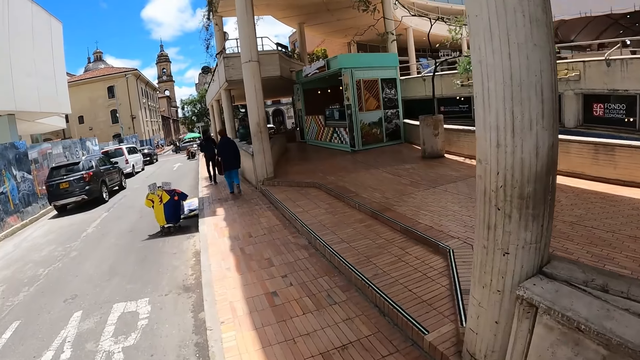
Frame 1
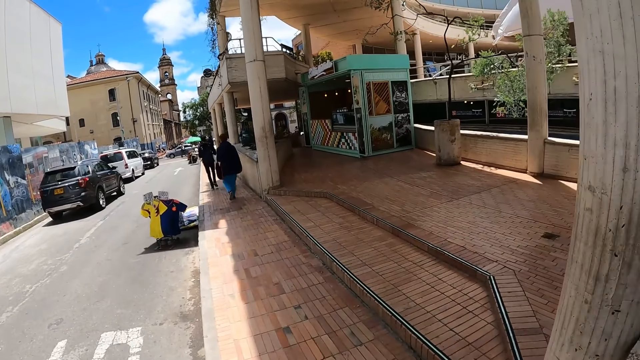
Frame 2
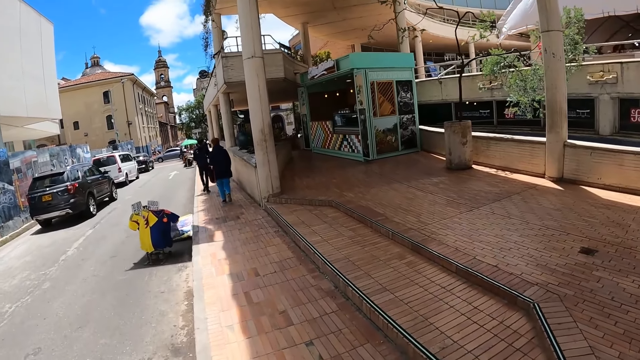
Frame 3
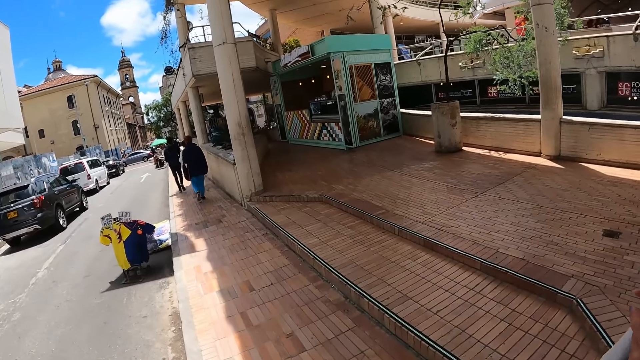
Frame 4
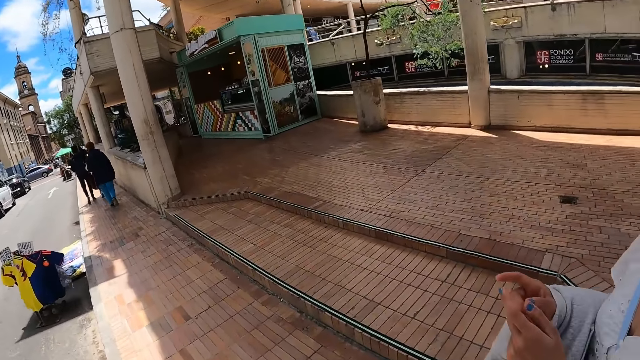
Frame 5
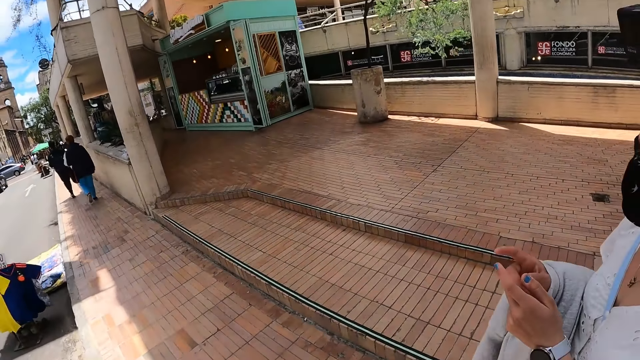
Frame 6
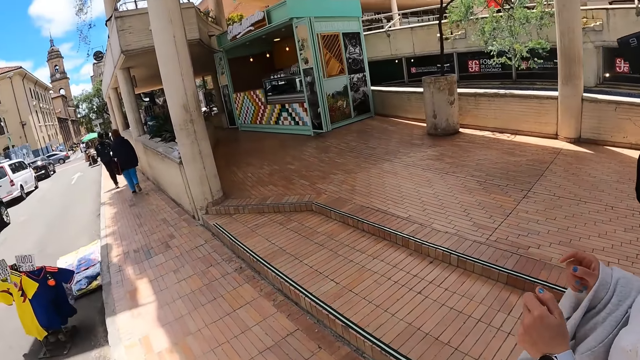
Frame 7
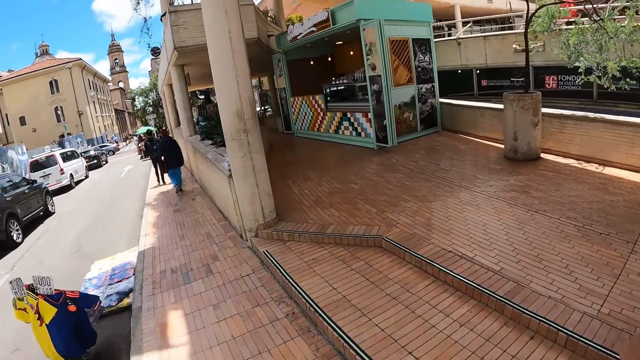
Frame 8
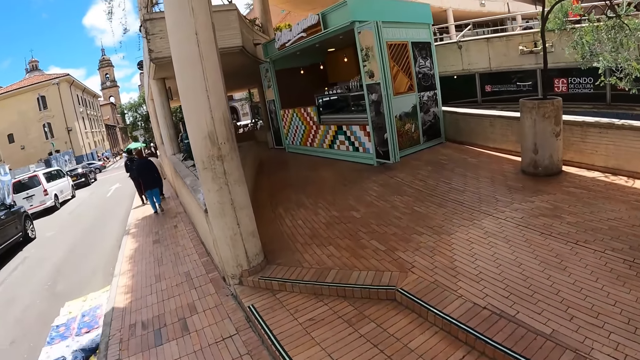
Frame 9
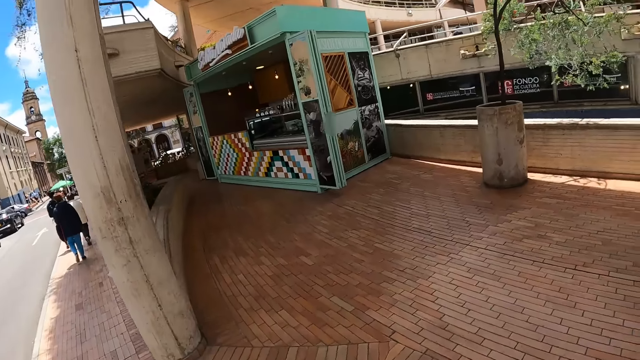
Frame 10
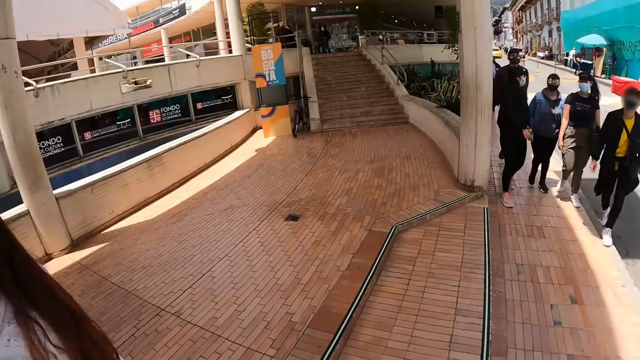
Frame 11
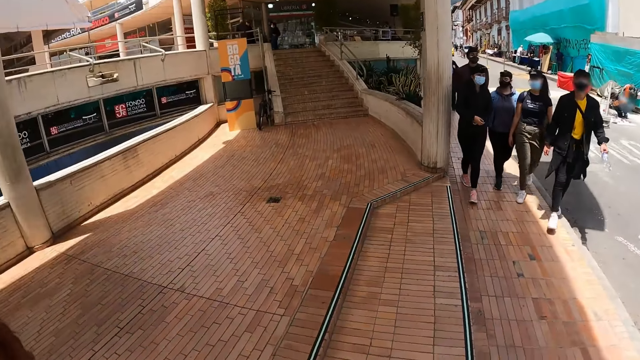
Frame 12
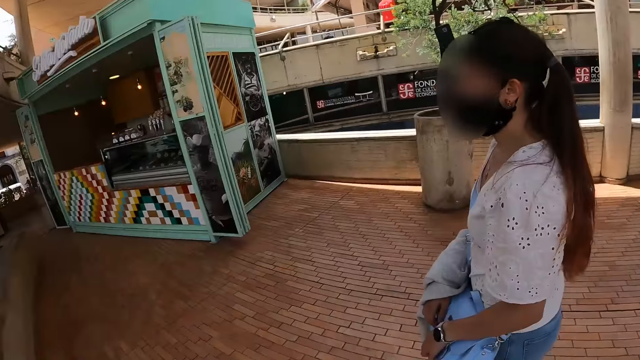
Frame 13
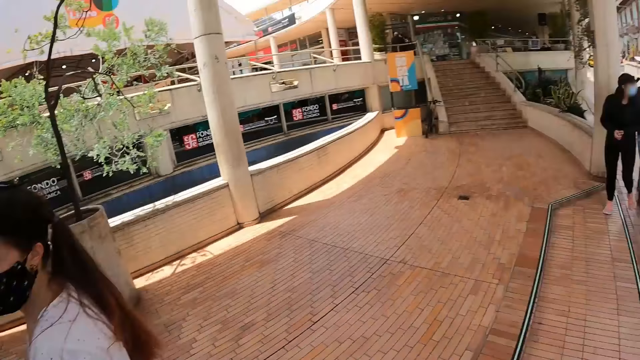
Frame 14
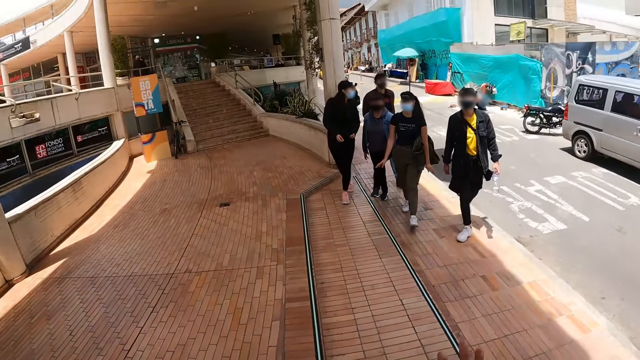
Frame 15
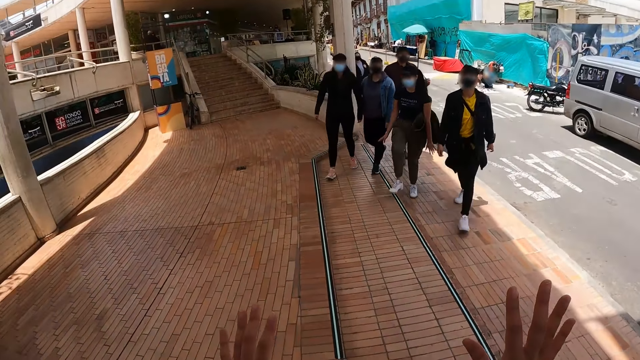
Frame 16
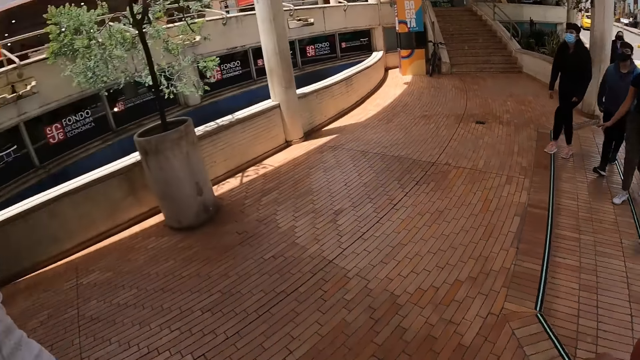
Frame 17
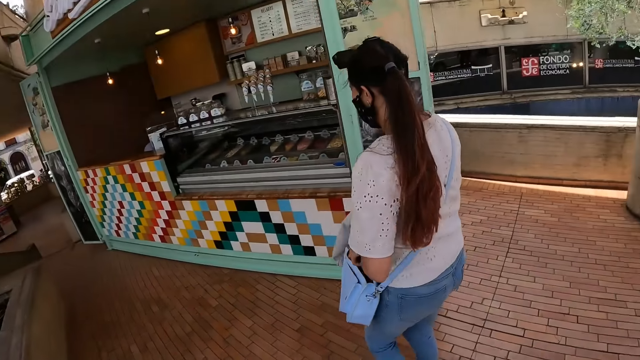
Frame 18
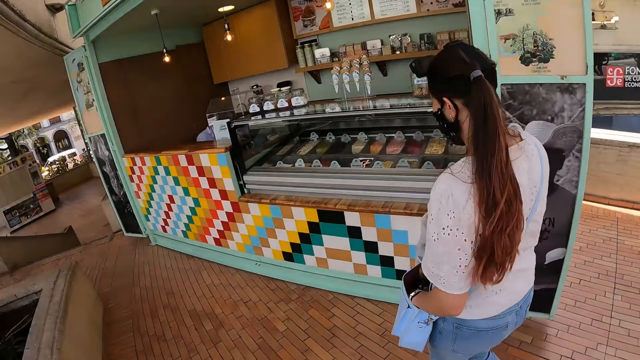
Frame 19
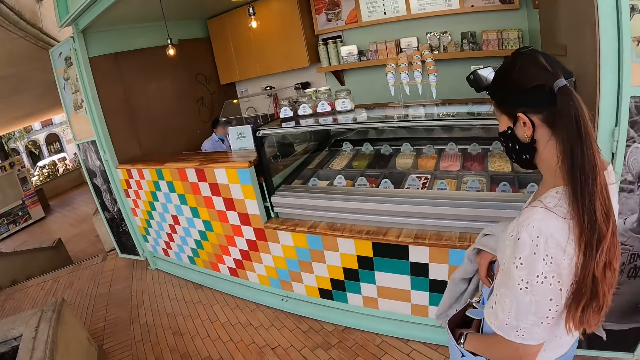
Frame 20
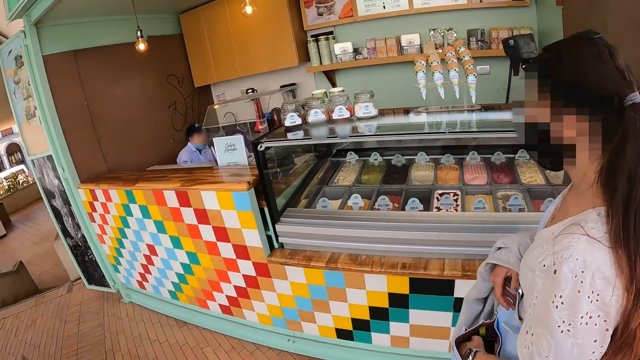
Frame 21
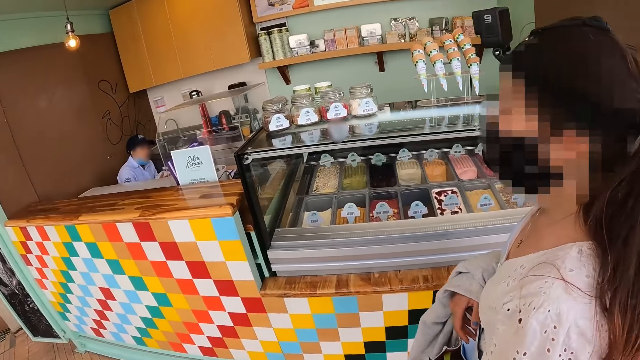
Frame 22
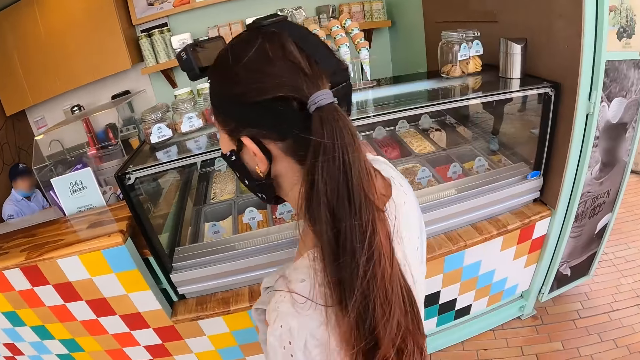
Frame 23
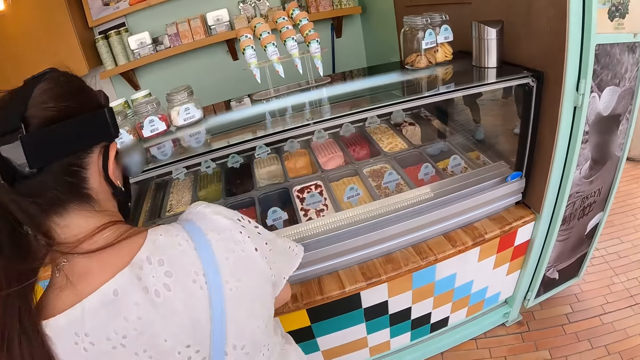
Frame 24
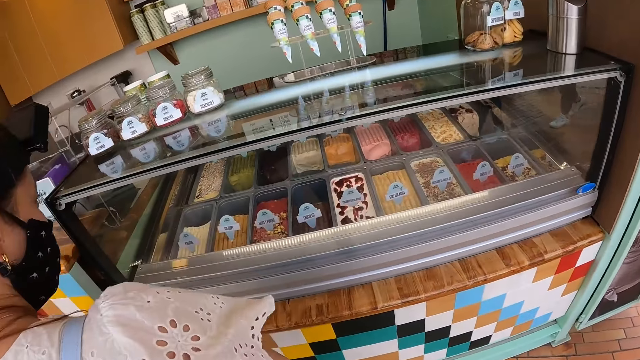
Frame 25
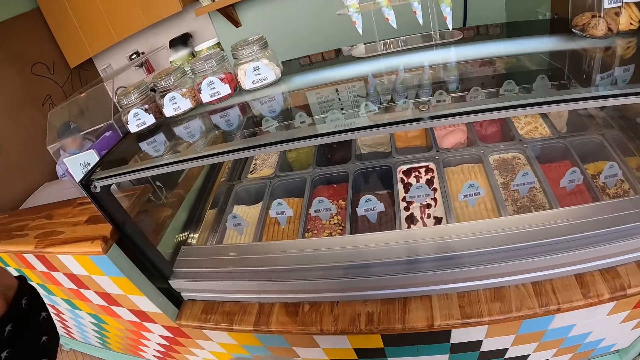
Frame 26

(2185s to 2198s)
A woman uses a hand gesture. The camera wearer talks to a man. They walk along the road. They look around the building. The camera wearer and the woman walk along the road. The camera wearer uses a hand gesture. The woman searches in the bag and walks towards the shop. The man walks round the building. The camera wearer walks towards the shop.

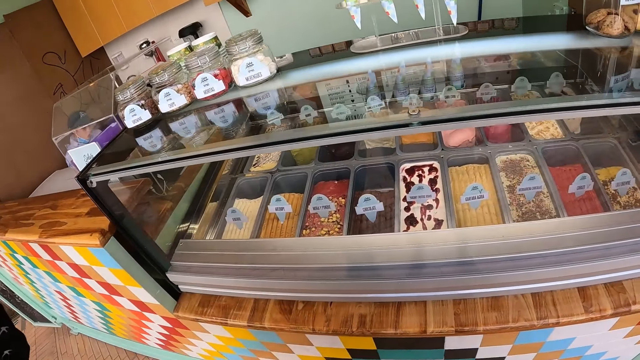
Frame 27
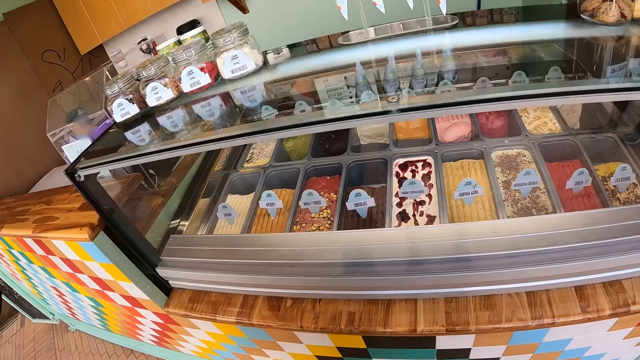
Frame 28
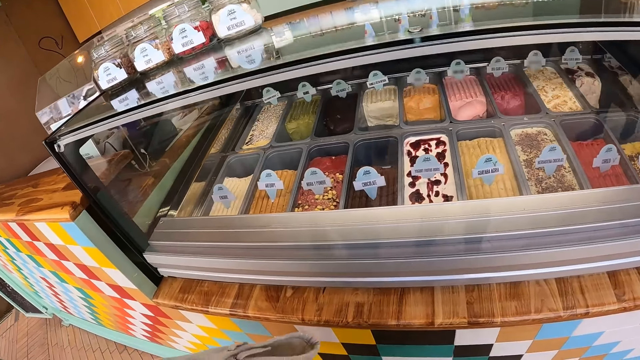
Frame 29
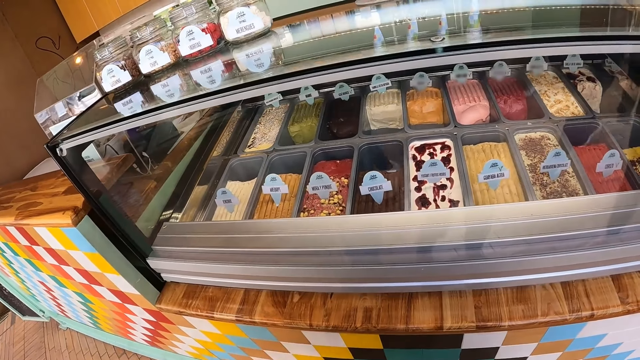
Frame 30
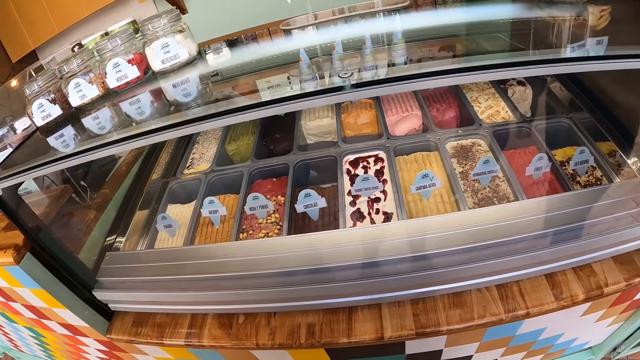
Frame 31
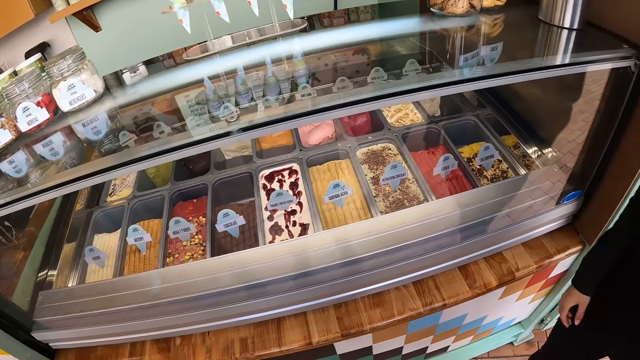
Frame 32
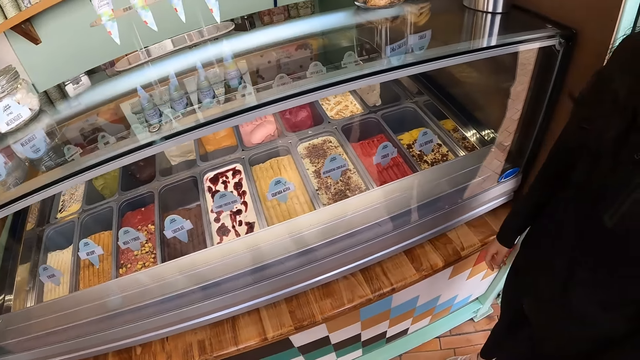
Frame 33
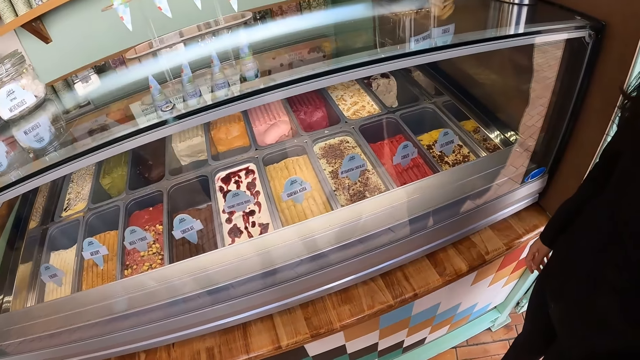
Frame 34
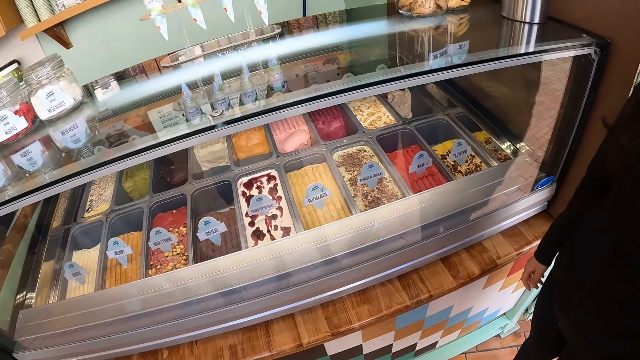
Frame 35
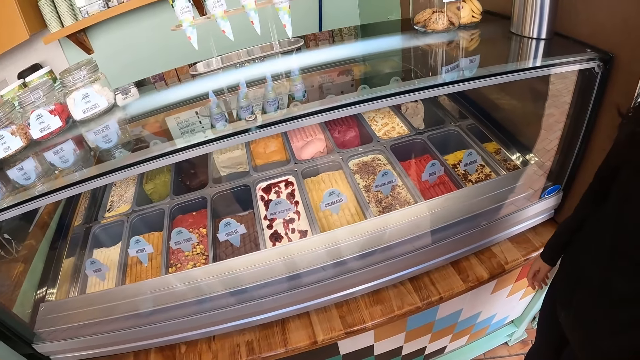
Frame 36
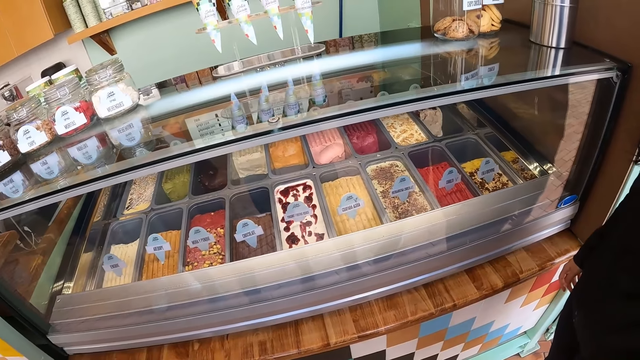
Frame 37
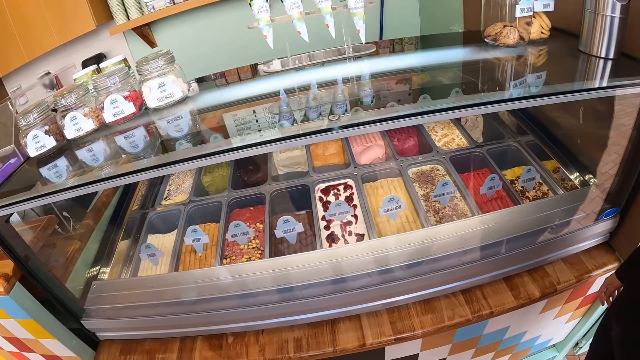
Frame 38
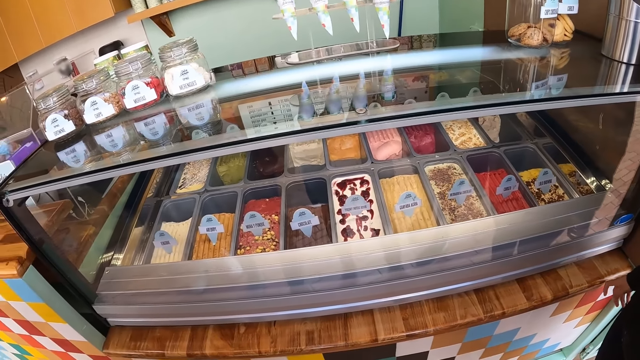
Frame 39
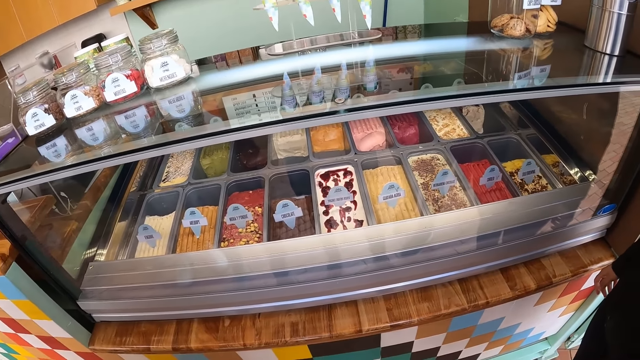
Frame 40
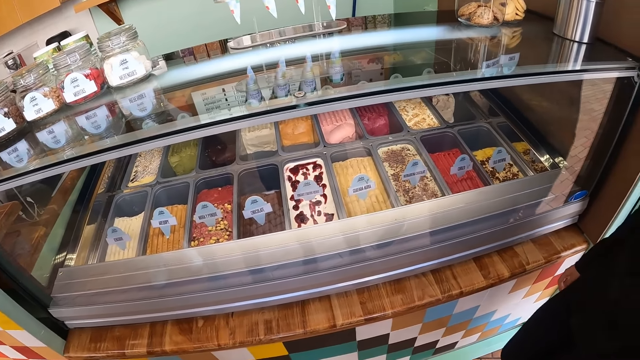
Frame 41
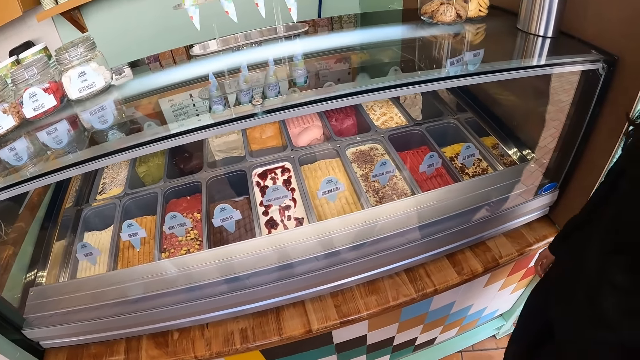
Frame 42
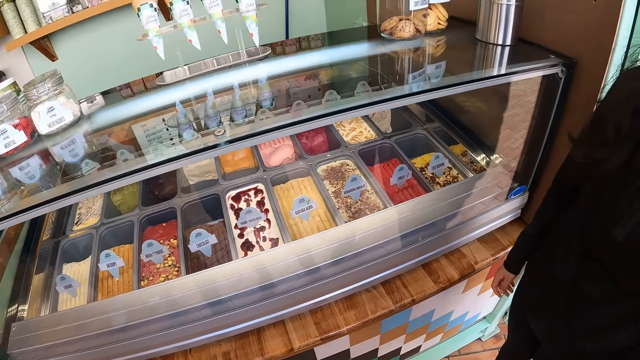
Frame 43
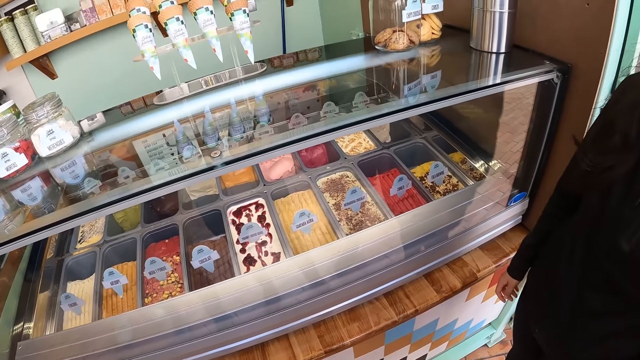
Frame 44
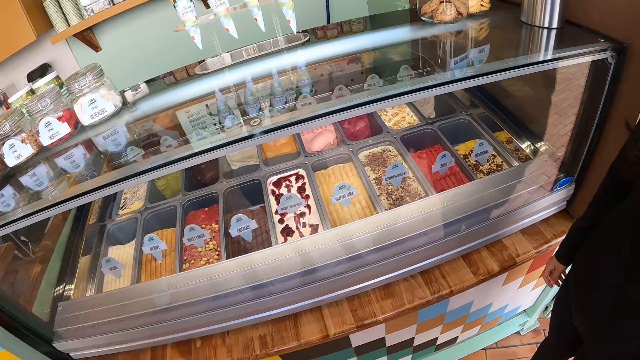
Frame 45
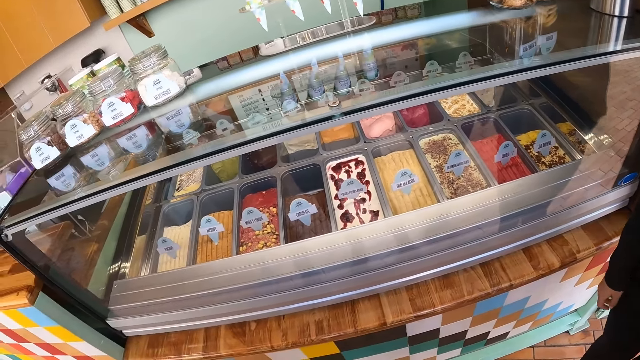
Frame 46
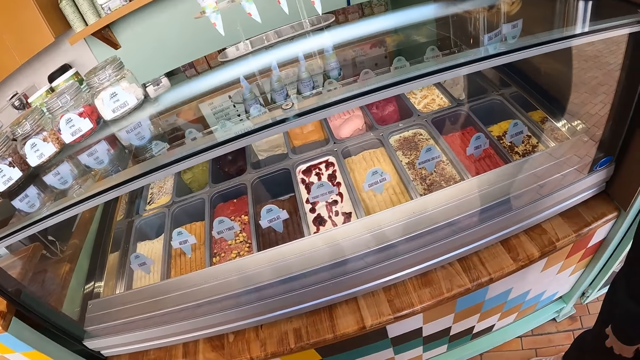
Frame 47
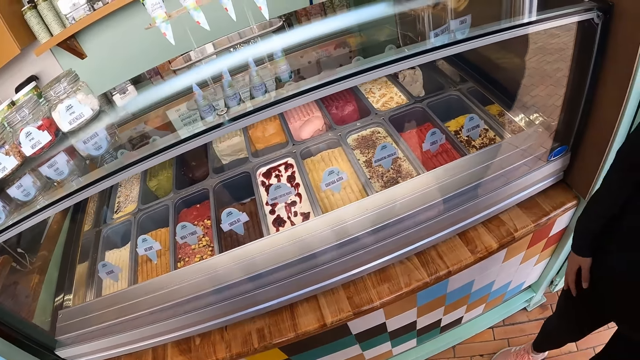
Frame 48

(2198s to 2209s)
The camera wearer stares at the products. They look around the display.
